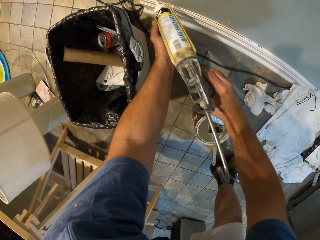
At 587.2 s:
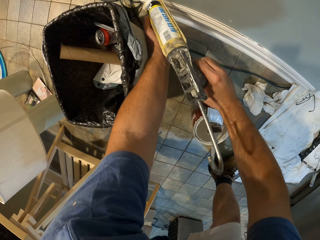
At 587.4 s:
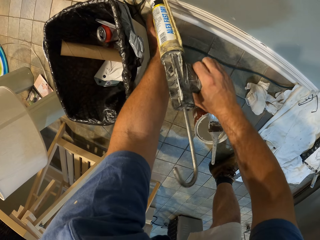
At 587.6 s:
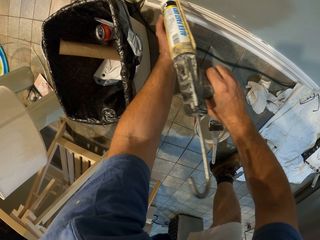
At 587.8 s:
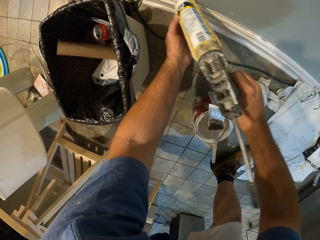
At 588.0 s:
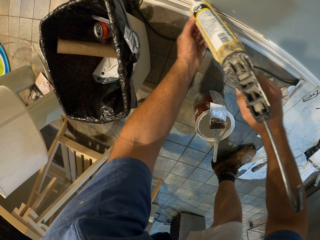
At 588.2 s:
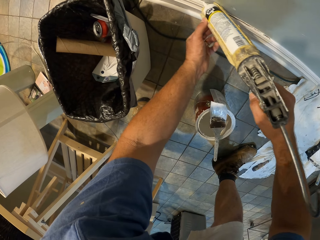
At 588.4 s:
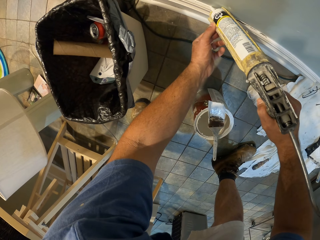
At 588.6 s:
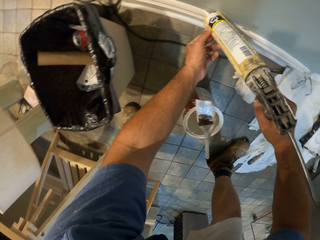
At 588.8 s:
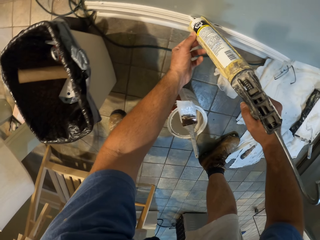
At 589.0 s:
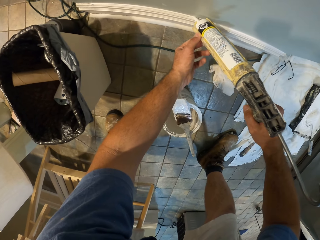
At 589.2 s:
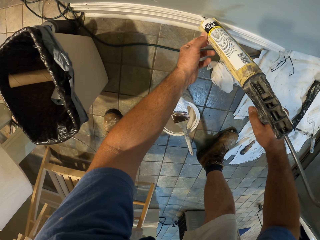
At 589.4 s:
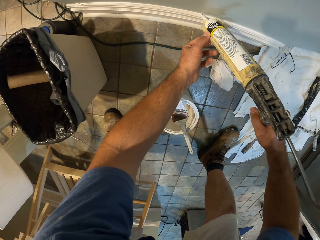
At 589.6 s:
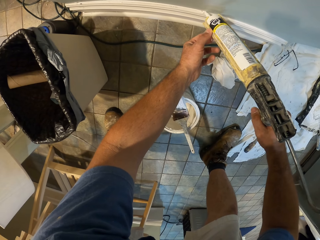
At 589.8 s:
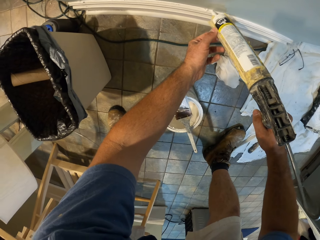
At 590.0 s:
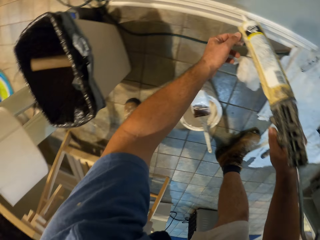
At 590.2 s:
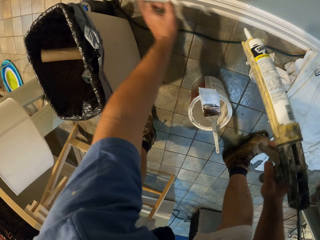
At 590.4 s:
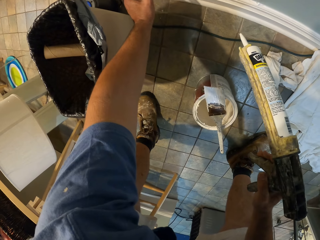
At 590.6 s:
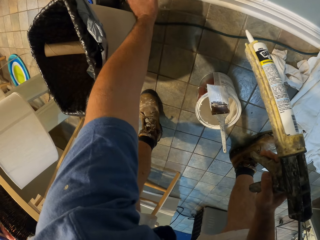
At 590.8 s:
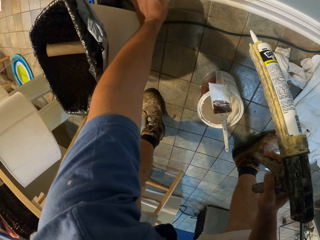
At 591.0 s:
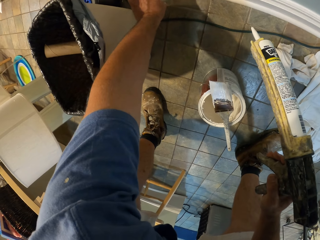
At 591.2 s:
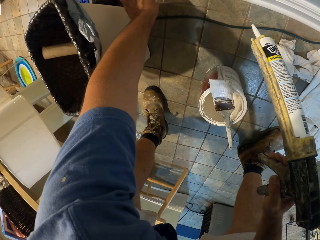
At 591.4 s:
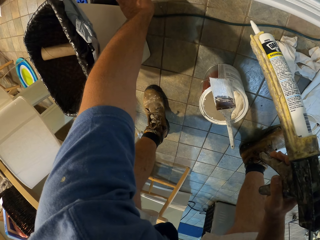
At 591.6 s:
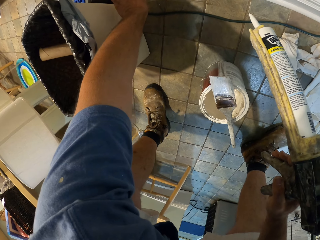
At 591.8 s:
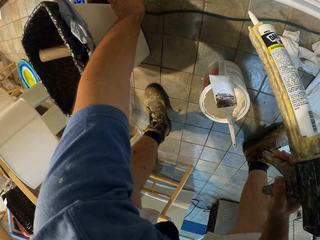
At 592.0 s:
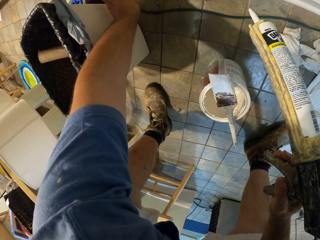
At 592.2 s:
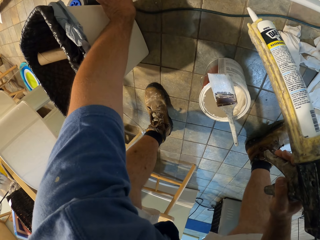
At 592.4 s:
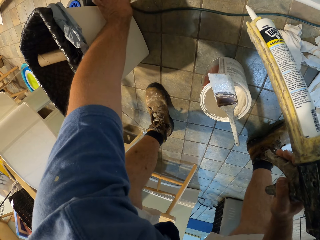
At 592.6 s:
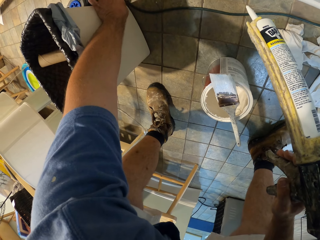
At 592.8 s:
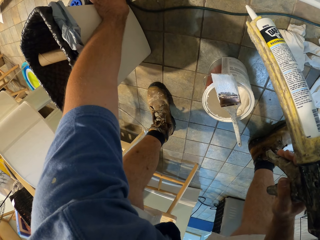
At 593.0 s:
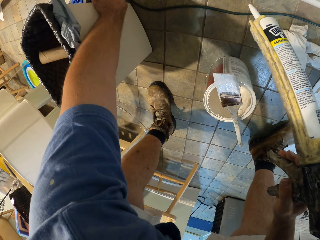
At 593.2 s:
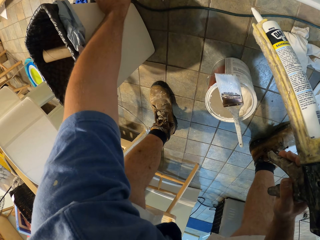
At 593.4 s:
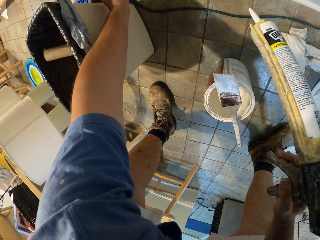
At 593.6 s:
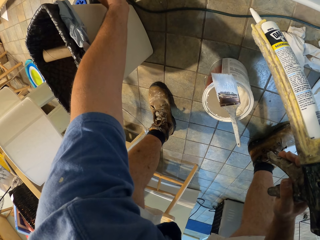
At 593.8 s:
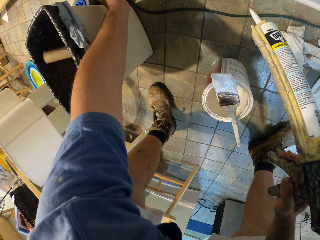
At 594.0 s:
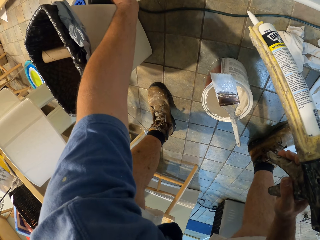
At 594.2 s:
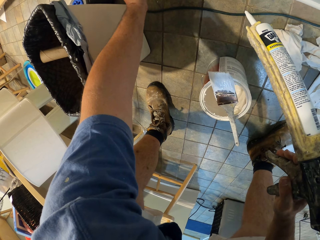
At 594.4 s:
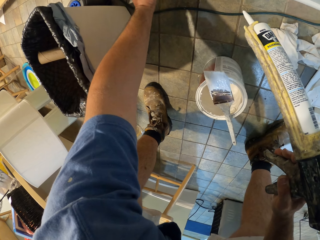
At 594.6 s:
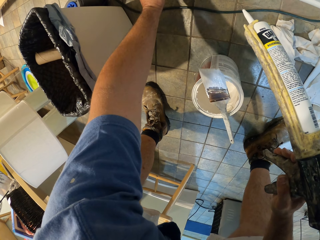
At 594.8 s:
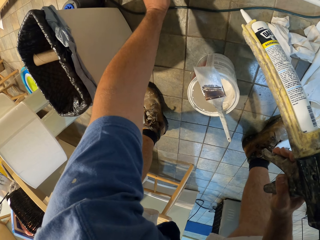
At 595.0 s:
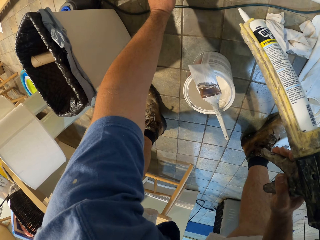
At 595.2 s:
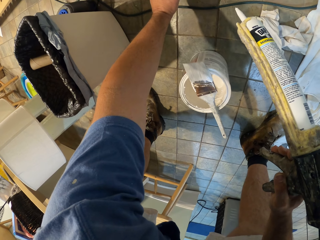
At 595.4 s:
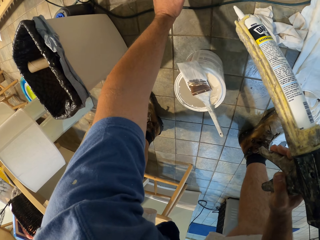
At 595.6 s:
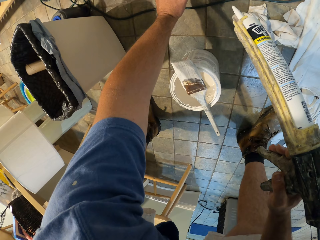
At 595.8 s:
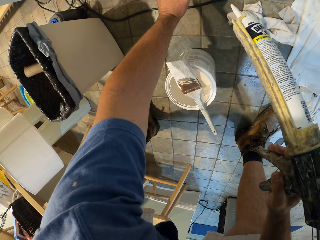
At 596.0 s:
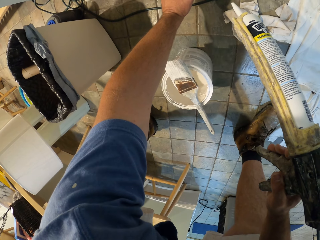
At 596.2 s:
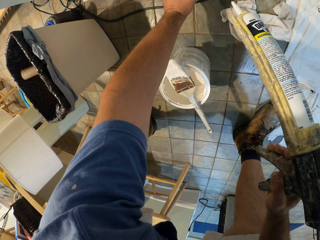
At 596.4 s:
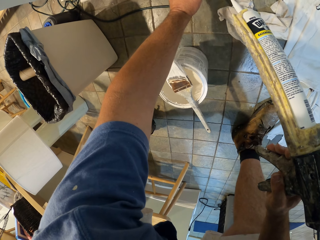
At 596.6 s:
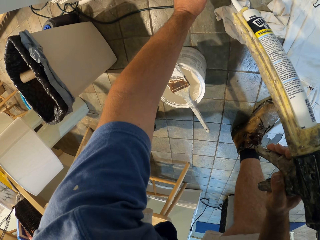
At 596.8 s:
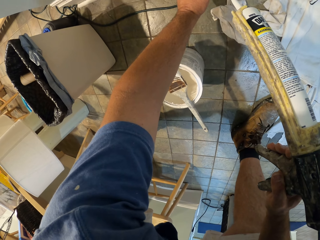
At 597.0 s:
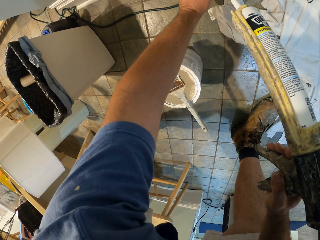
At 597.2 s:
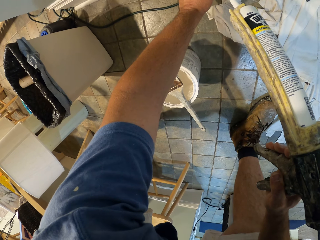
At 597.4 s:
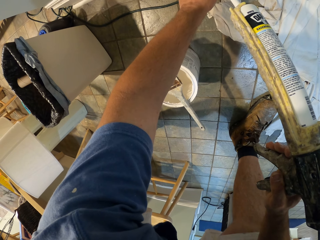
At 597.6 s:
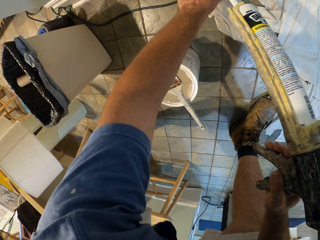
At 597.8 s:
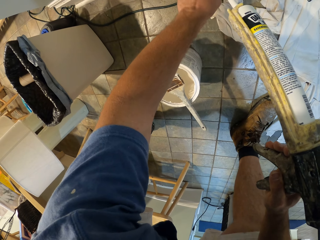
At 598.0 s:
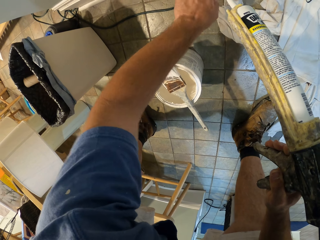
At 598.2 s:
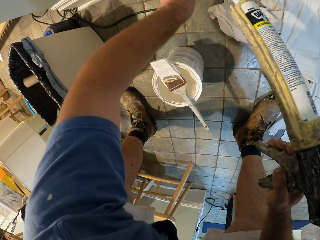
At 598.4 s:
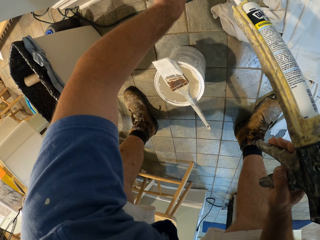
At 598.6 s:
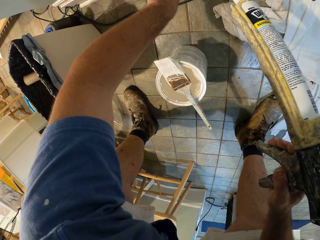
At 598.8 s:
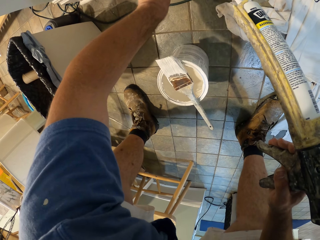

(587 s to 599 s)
The camera wearer puts paint on the edge of the wall trim with the paint gun. He aligns the paint on the wall trim with his left finger.

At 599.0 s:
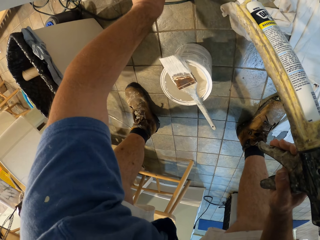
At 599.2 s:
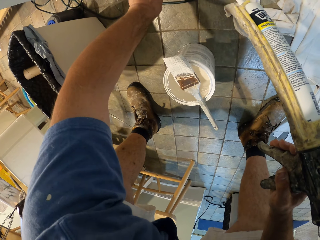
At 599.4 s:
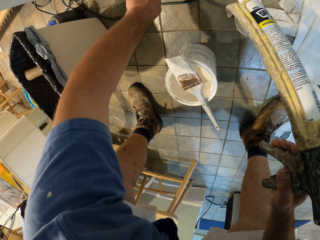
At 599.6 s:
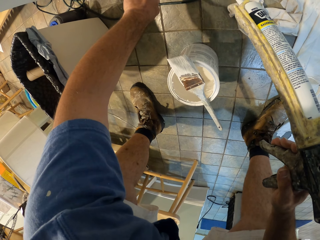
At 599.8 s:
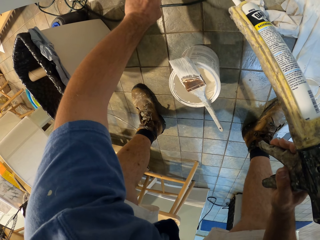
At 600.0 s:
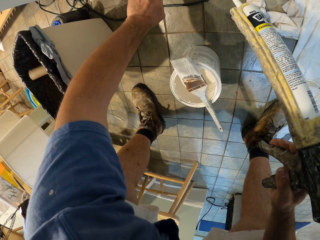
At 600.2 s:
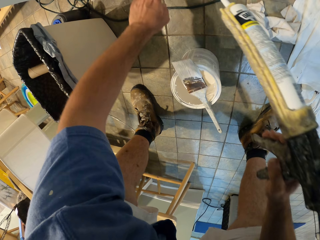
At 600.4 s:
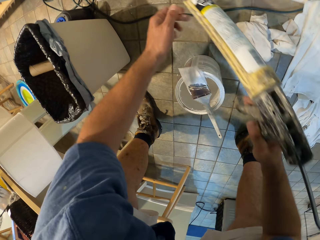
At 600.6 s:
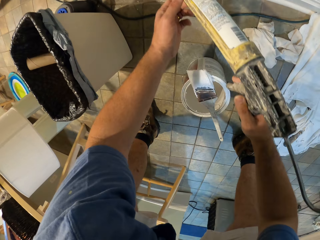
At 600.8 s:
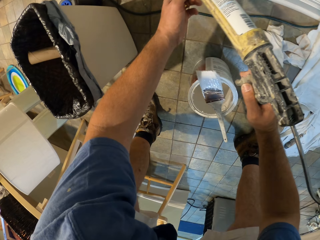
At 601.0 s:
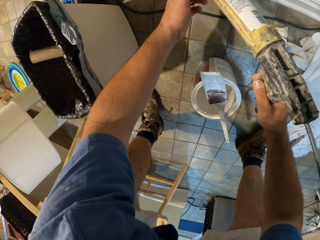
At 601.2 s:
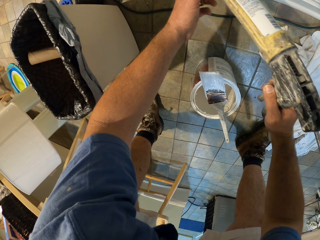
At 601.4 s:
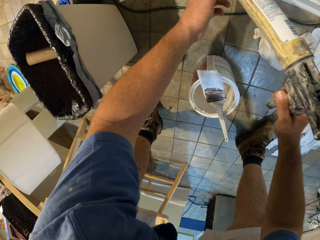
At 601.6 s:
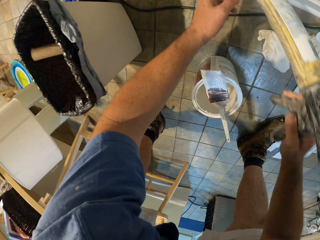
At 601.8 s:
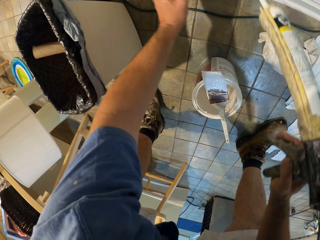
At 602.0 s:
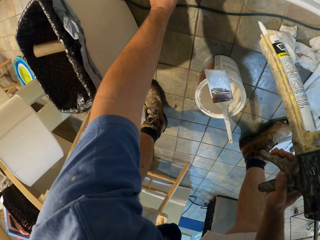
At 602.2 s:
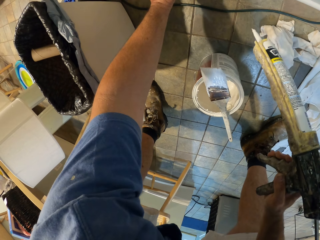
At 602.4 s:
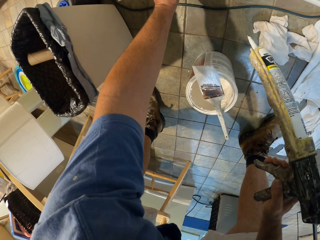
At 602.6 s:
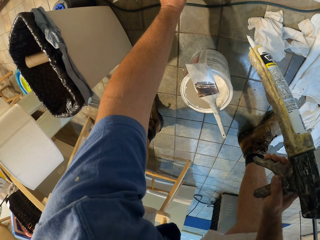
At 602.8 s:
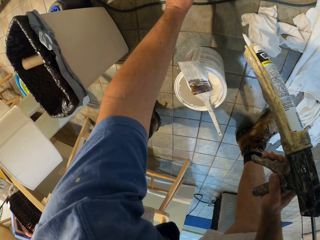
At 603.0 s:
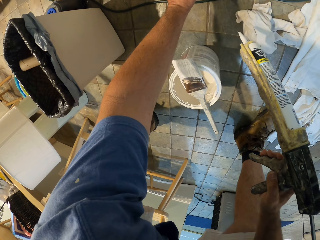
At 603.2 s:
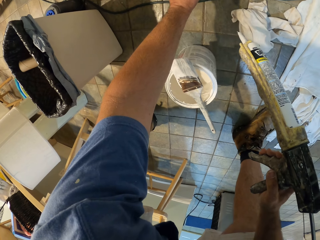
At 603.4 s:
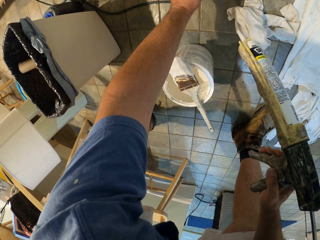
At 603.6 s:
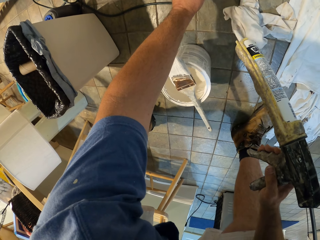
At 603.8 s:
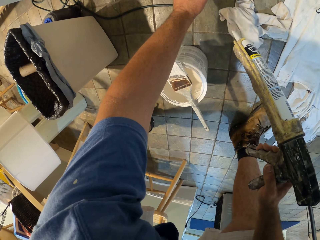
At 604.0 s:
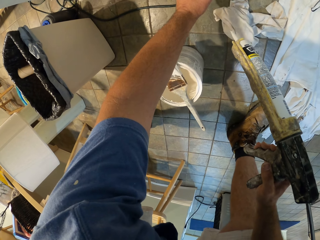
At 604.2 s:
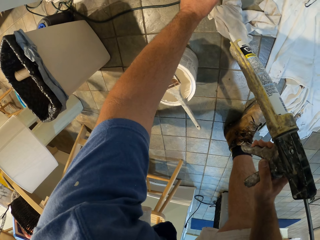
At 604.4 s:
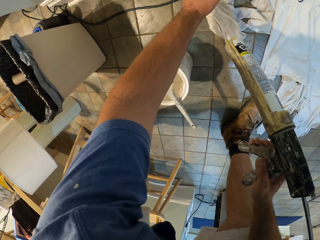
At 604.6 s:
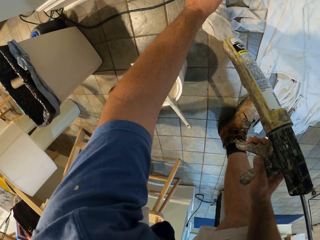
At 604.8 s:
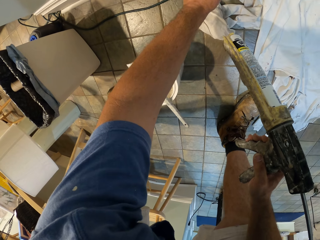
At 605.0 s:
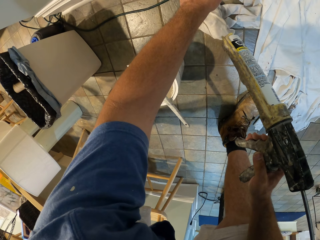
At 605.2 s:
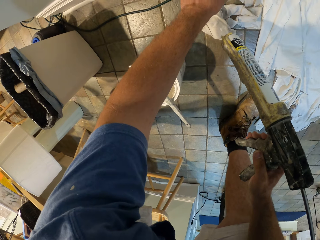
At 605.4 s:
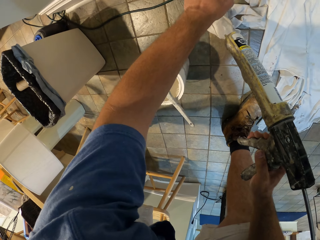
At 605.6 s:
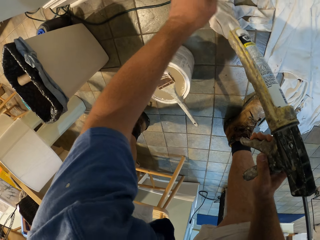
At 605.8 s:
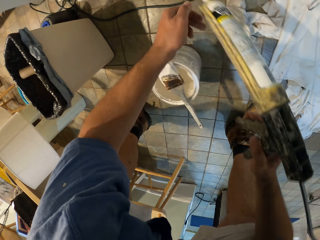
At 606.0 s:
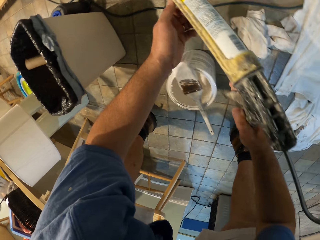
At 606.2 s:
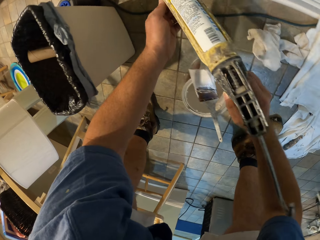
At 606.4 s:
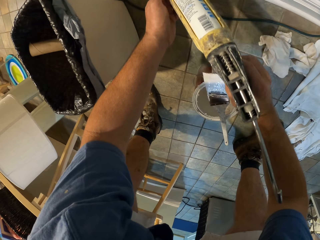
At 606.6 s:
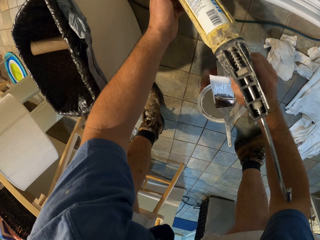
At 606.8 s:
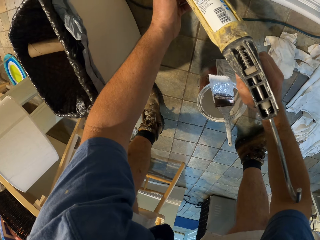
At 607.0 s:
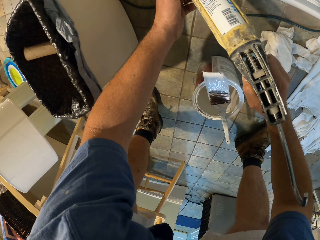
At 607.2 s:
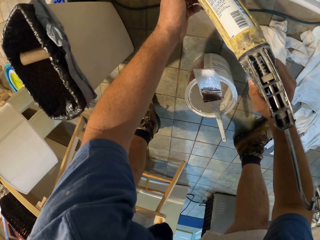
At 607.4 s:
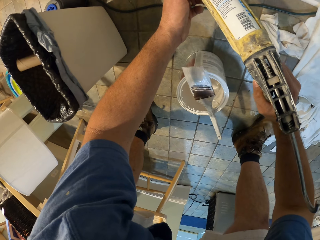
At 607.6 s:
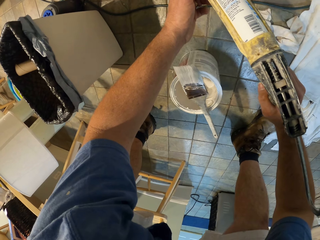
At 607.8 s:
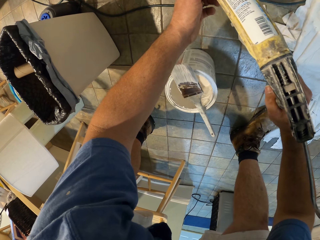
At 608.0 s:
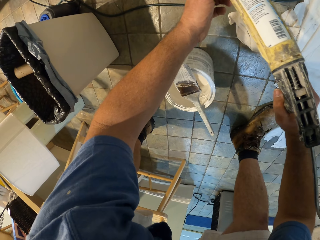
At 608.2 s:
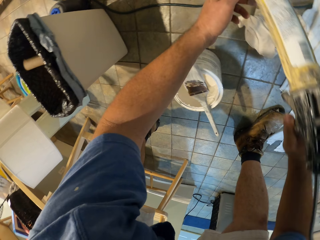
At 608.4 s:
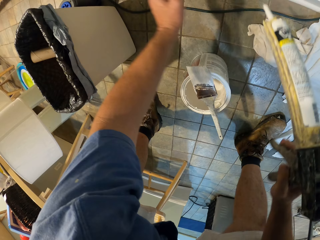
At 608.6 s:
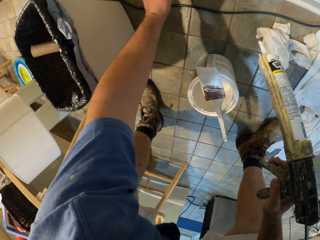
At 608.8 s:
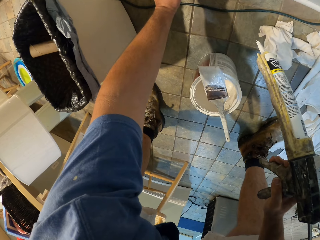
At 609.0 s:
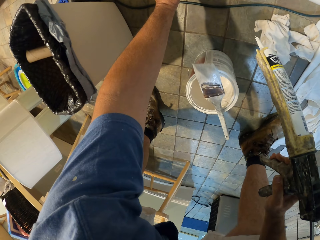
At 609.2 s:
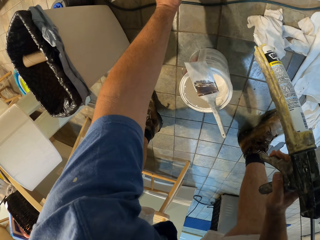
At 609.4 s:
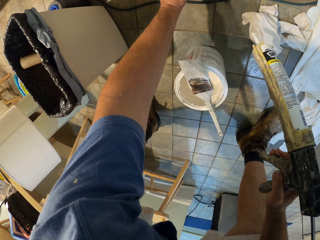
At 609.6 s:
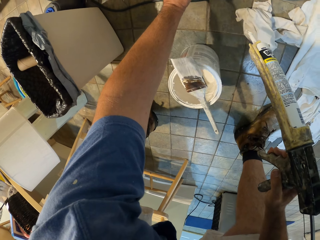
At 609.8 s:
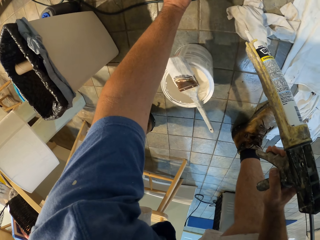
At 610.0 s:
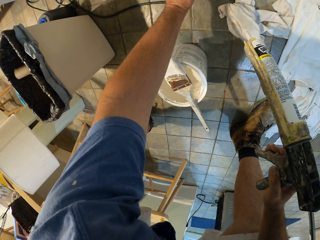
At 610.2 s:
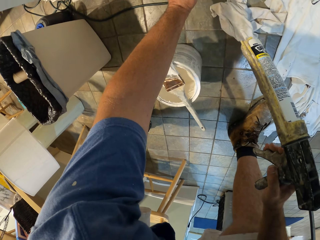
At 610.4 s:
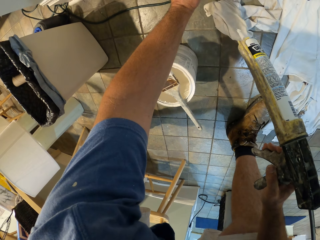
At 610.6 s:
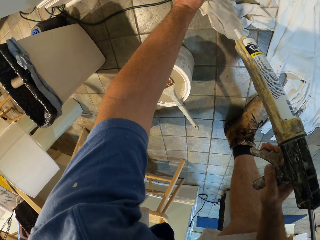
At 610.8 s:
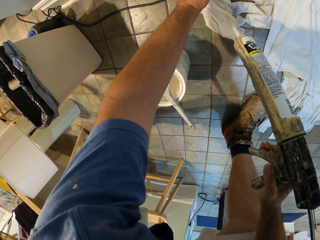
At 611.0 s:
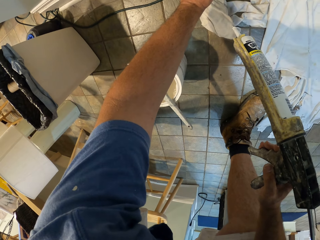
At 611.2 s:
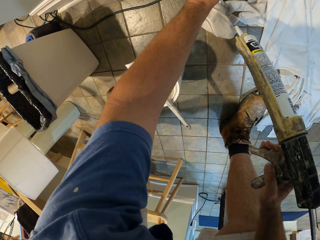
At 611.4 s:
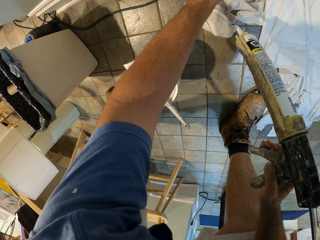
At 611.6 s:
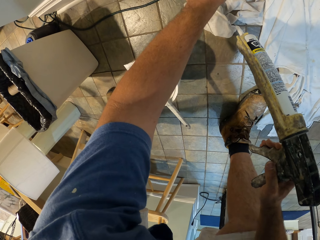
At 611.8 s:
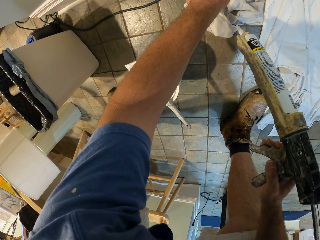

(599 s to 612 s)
The camera wearer puts paint on the edge of the wall trim with the paint gun. He aligns the paint on the wall trim with his left finger. He puts paint on the edge of the wall trim with the paint gun. He aligns the paint on the wall trim with his left finger.
